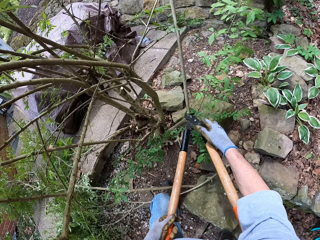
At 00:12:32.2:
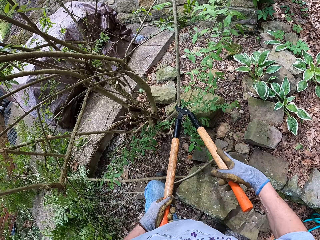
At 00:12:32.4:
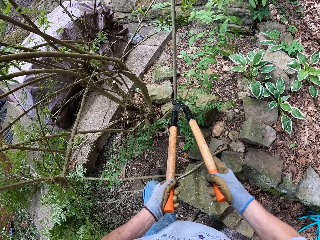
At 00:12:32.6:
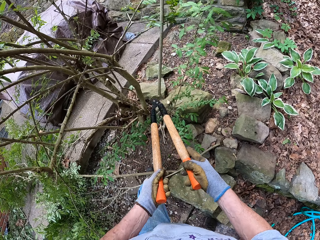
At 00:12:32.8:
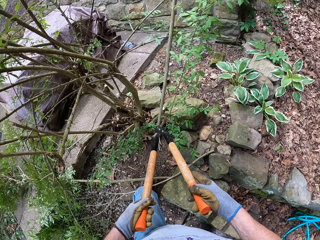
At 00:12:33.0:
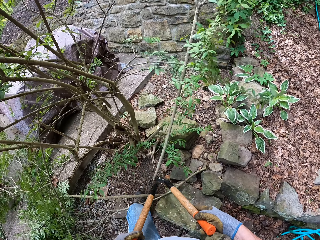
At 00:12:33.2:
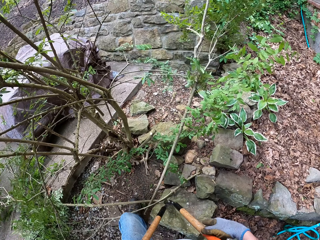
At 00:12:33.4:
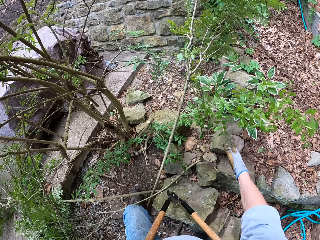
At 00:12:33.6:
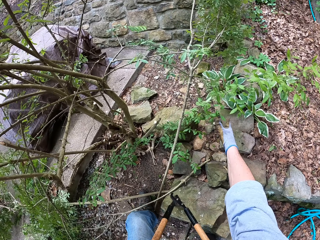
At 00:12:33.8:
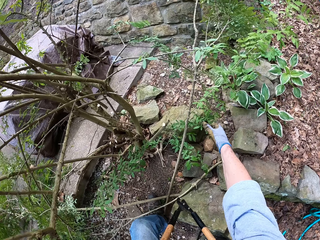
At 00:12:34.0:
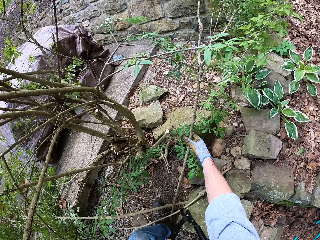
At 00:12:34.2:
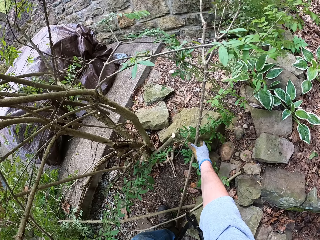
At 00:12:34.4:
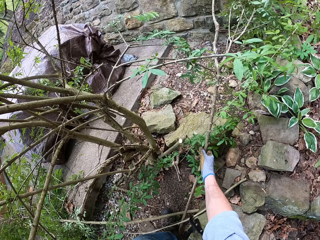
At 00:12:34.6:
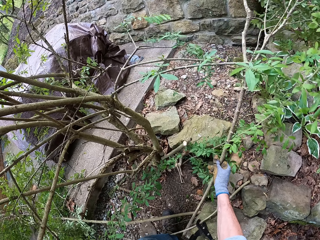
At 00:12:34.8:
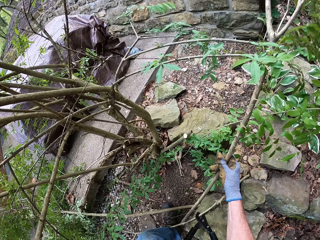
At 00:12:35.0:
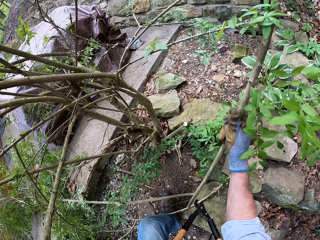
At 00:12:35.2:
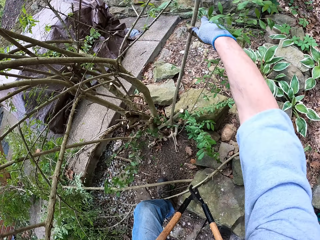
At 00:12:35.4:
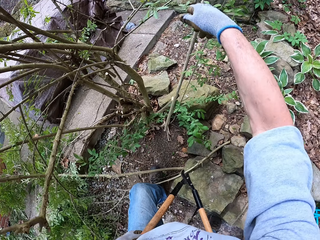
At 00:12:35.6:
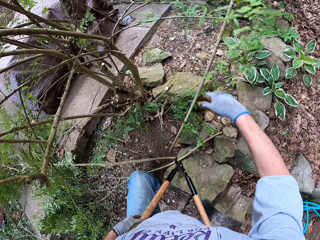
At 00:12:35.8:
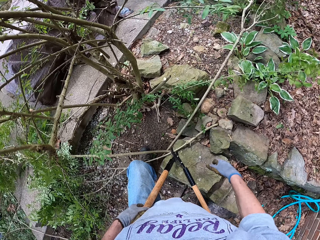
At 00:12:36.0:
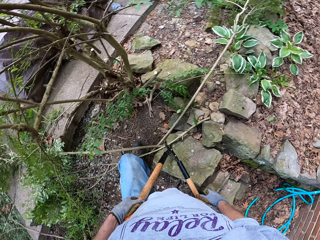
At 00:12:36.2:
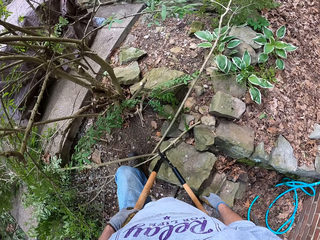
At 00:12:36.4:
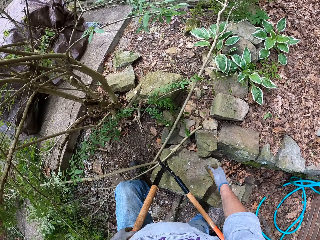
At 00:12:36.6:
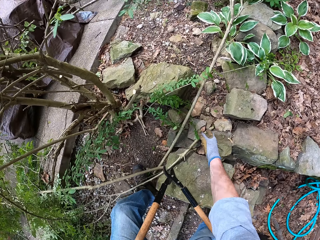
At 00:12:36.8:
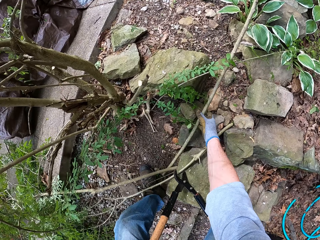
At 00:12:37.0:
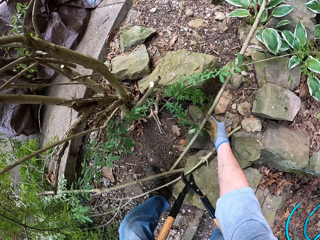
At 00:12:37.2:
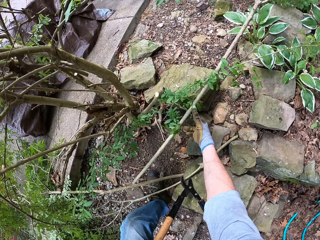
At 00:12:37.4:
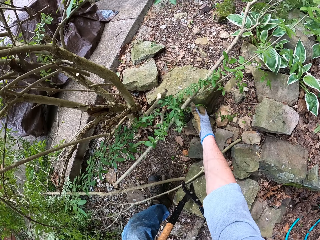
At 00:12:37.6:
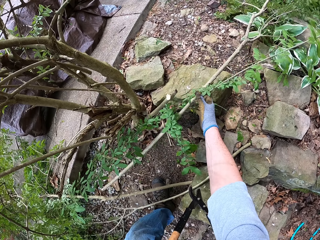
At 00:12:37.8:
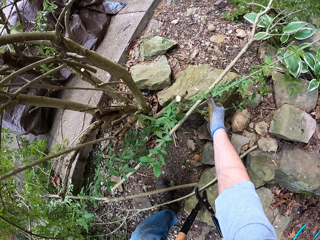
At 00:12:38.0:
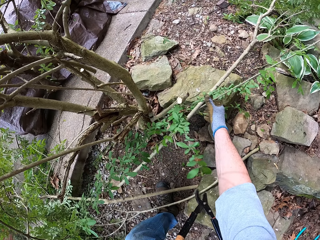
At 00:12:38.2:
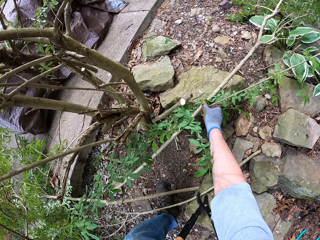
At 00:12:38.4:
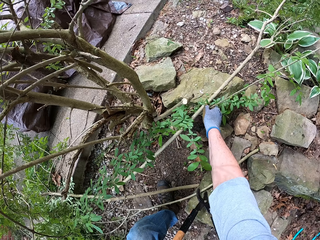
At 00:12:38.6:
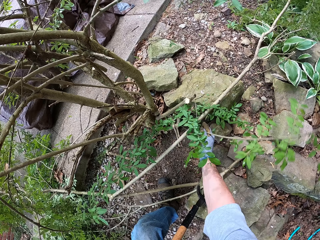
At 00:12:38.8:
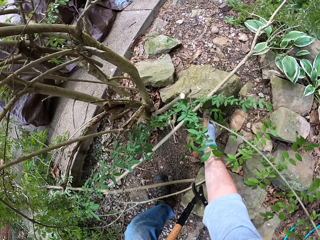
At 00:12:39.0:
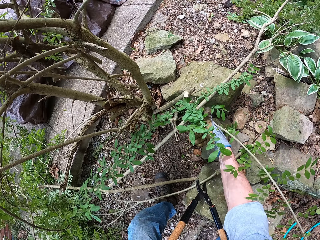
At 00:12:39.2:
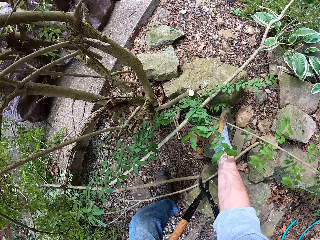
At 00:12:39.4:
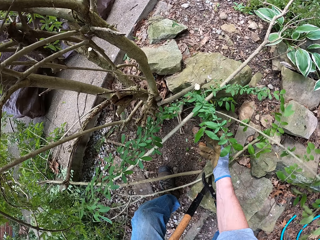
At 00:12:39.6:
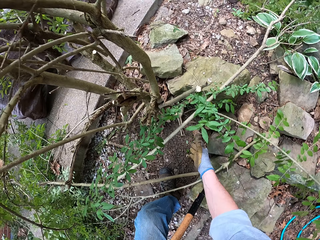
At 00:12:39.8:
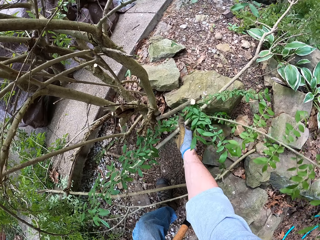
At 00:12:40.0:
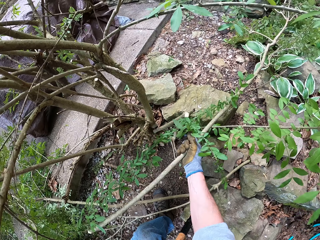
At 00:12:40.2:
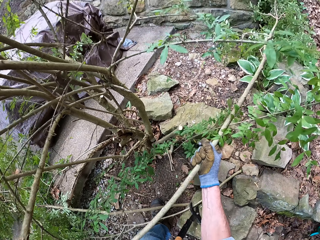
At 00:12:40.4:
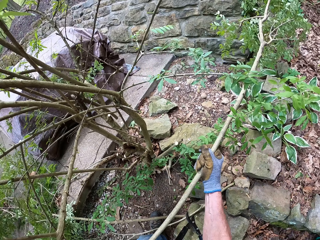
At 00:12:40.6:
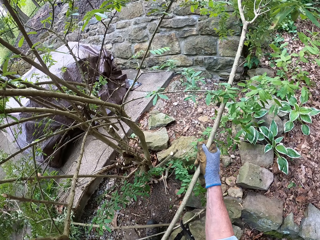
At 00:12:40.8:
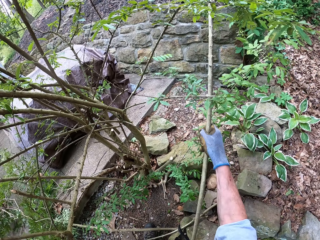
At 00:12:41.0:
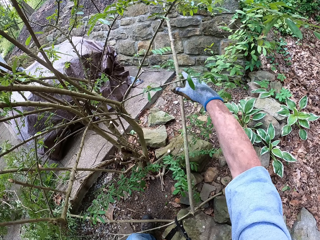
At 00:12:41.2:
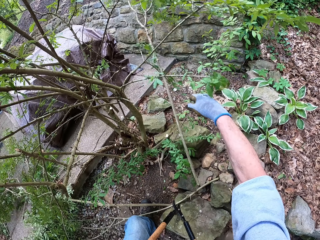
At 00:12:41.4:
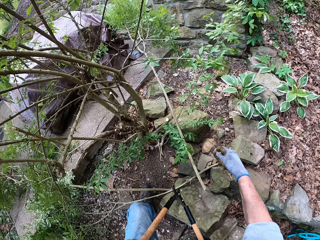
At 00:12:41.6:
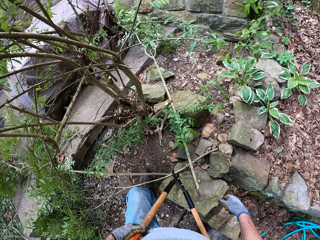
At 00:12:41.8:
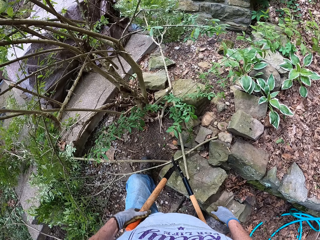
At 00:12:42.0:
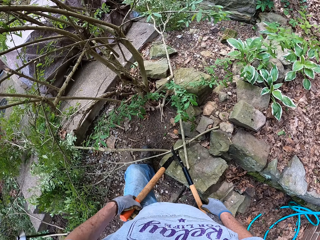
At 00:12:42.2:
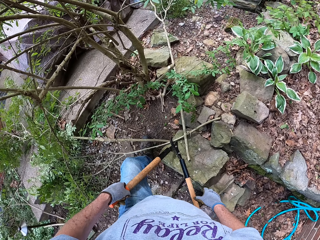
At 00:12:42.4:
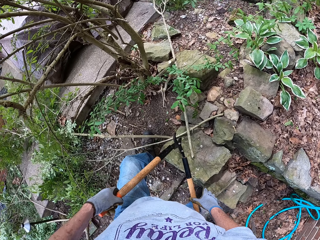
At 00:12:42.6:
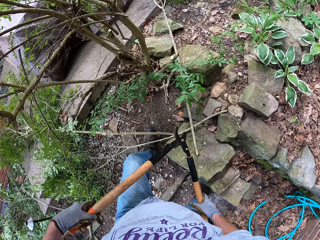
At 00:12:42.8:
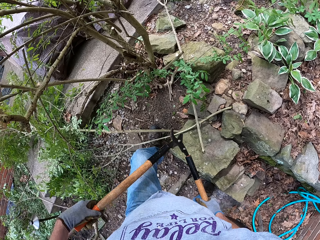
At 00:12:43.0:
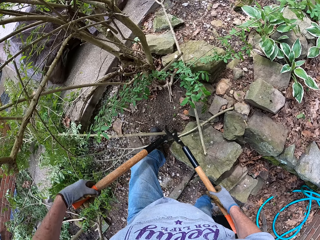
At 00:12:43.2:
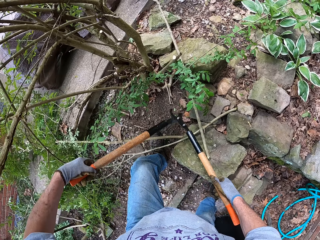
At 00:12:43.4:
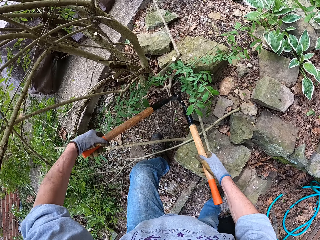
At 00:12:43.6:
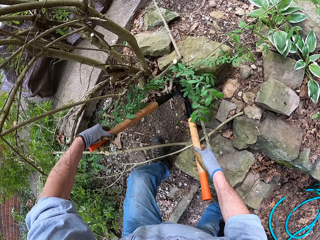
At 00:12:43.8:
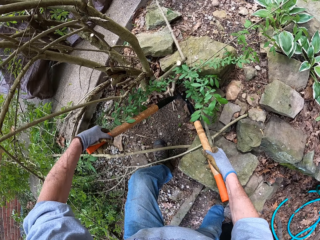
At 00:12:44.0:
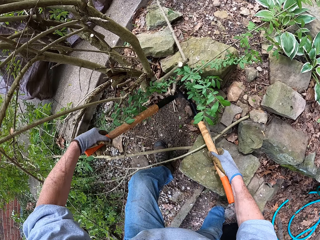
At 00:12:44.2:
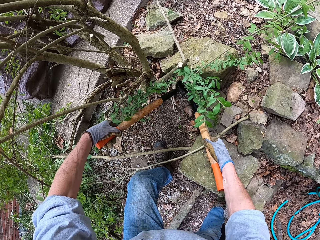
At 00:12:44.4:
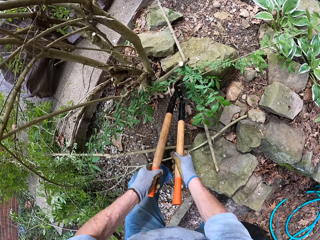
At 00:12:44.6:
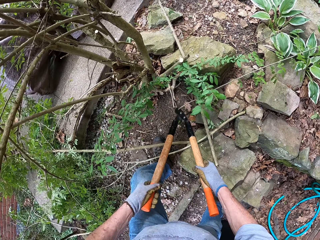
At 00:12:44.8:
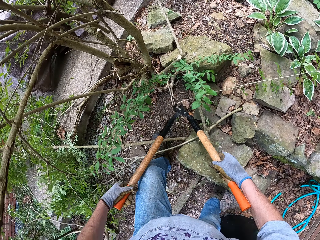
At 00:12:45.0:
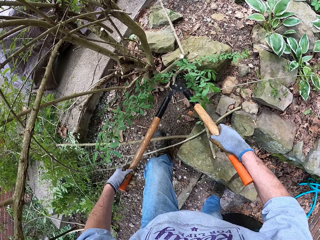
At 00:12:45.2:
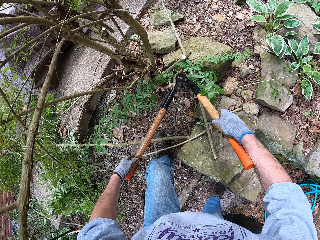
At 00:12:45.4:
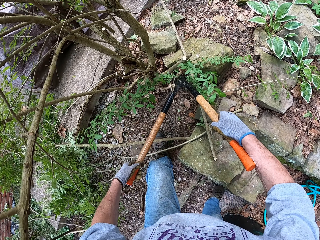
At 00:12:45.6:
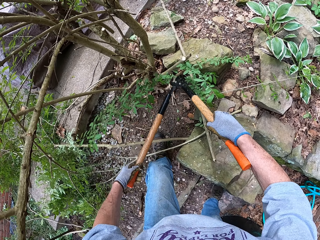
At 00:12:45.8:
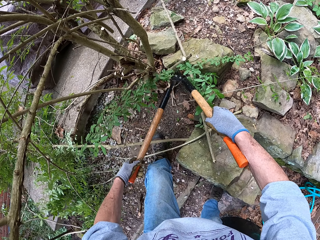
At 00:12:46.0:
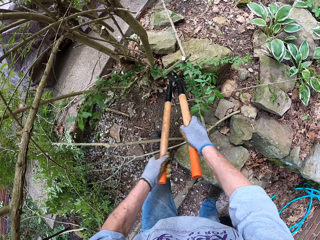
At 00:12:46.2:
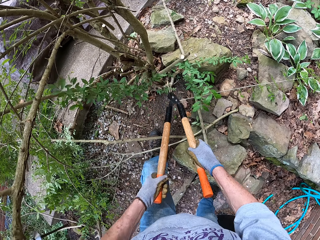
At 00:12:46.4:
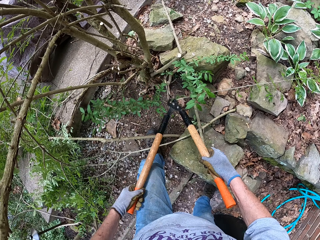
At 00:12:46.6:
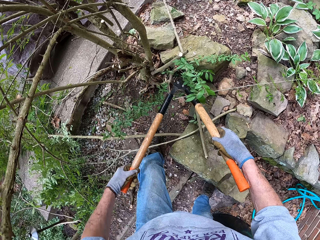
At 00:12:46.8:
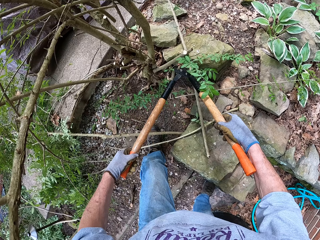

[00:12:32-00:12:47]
The camera wearer cuts the branch with the lopper. He removes the branches from the flower bed. He picks up the branch from the ground with his right hand and throws away the branch. He picks up the branch from the ground again. He throws the branch away. He holds the lopper with his two hands. He cuts the branches on the ground with the lopper.

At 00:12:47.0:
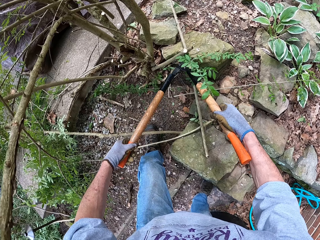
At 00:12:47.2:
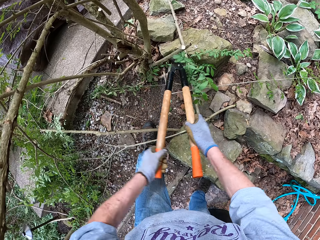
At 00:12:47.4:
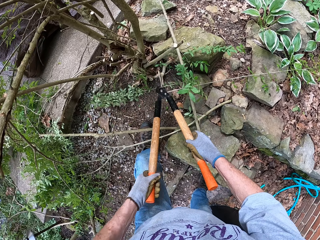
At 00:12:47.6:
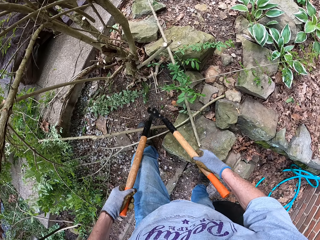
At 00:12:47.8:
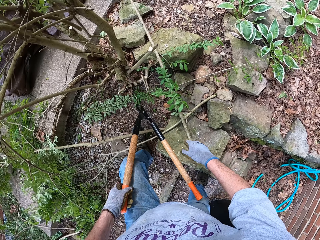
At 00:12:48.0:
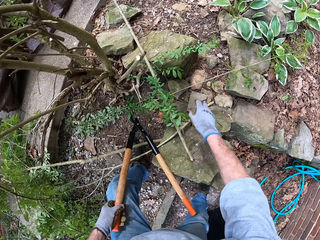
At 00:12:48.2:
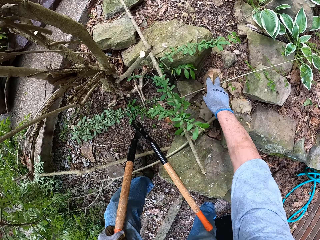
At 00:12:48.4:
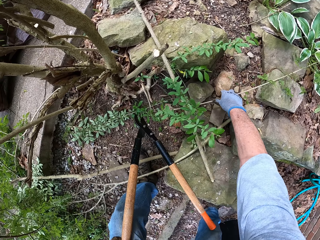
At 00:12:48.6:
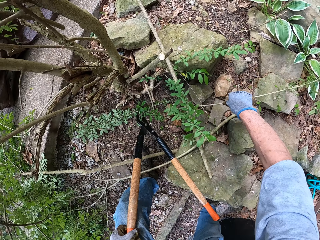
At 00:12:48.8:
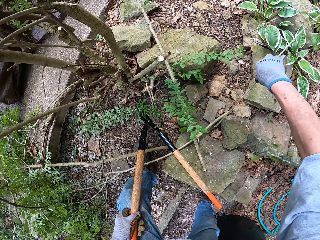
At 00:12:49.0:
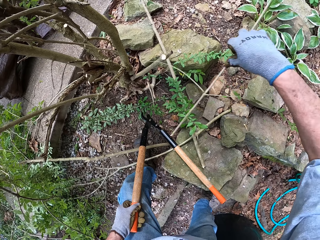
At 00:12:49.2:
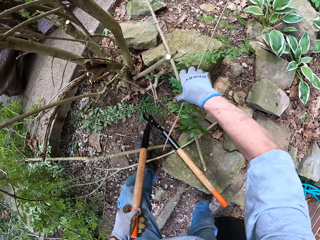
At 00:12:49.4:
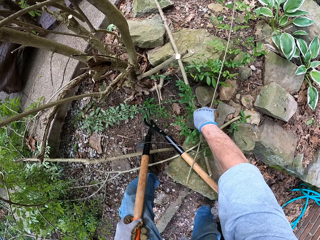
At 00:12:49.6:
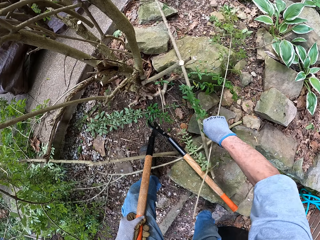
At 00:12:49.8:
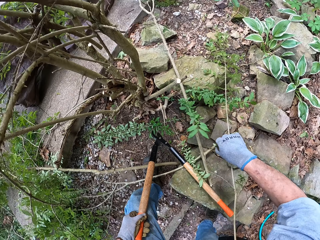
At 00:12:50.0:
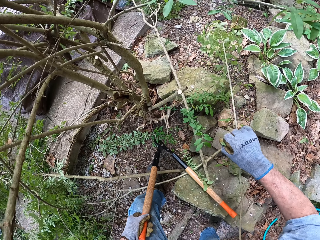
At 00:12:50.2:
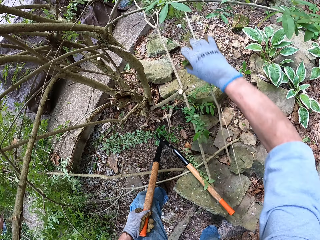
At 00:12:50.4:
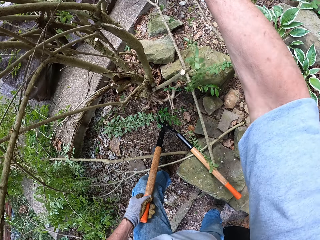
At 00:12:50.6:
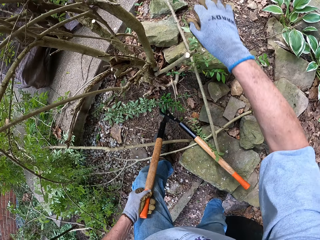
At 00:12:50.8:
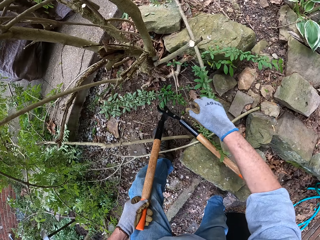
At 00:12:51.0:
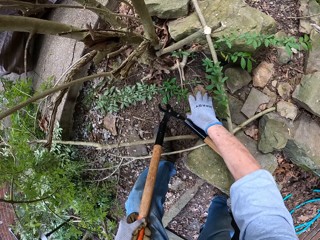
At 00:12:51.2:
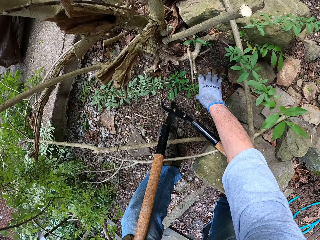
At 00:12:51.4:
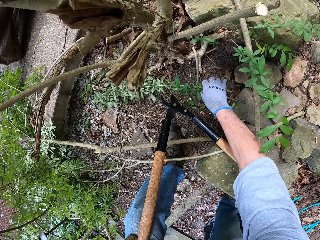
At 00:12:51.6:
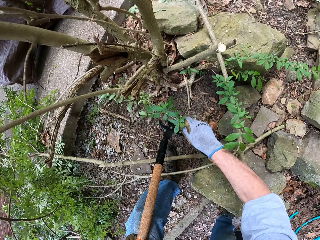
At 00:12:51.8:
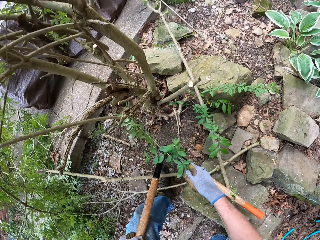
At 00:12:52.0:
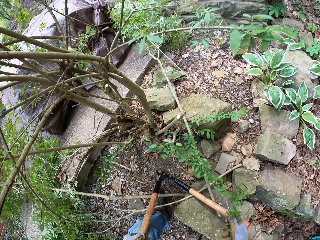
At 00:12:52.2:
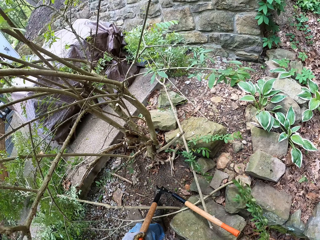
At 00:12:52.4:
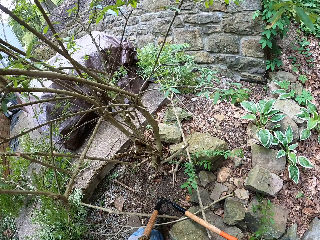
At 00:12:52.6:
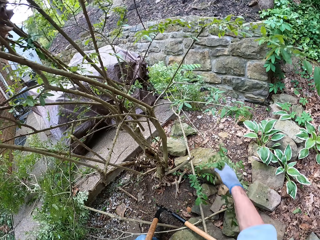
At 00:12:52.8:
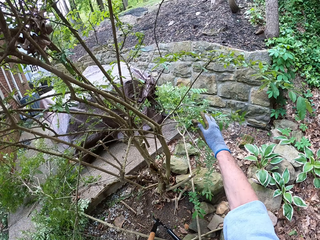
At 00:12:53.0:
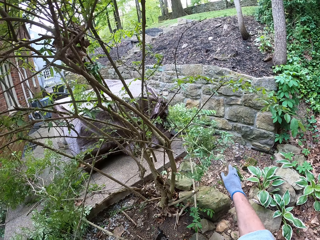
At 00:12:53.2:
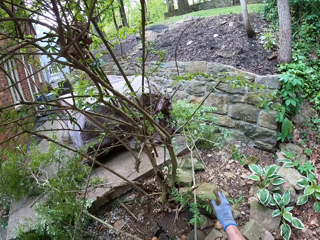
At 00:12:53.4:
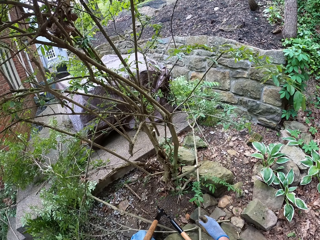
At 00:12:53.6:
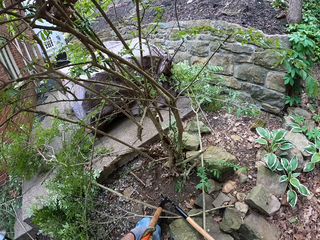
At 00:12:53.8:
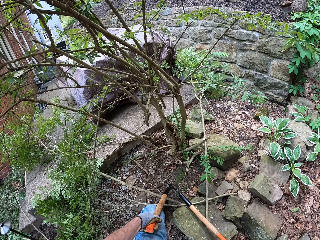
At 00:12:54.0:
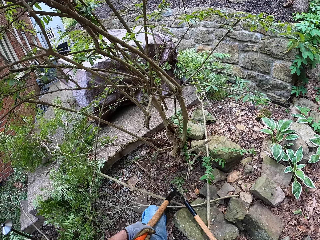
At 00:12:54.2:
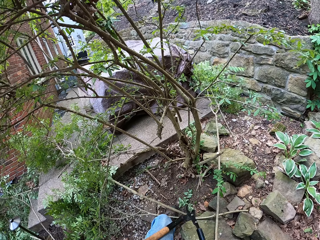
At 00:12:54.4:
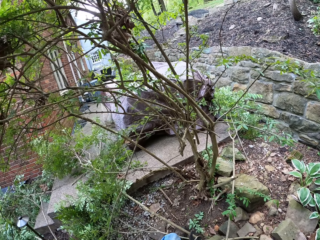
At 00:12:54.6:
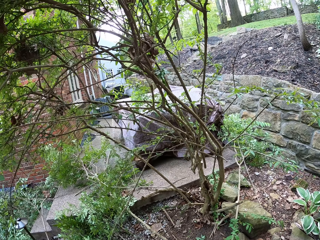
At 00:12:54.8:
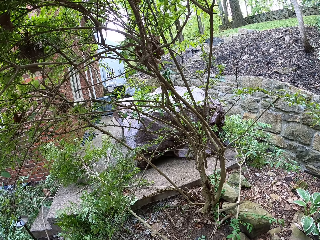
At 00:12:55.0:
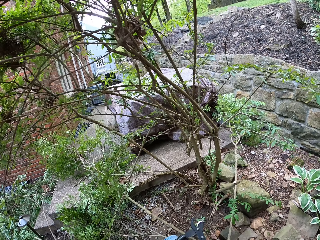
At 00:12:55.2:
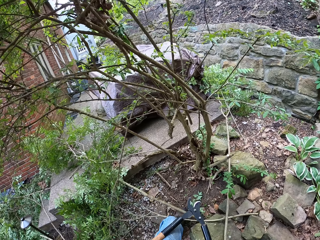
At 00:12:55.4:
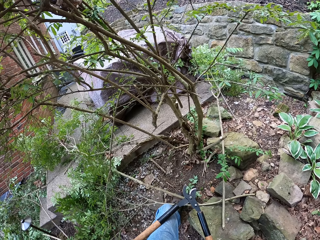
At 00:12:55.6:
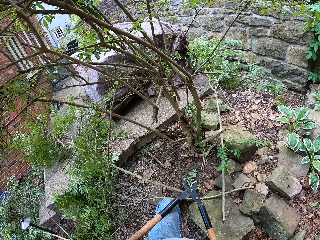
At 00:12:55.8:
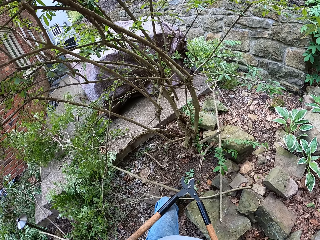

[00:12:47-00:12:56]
The camera wearer picks up branches from the ground. He removes the branches from the flower bed. He throws the branches away. He picks up another branch from the ground with his right hand. He throws the branch away.
